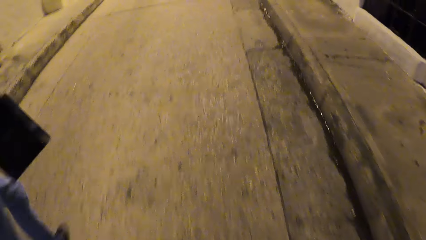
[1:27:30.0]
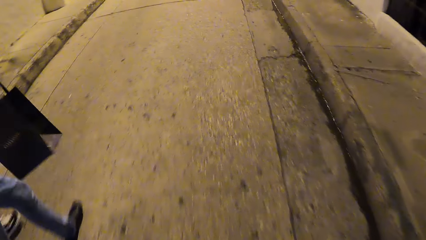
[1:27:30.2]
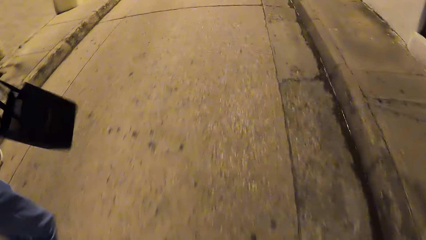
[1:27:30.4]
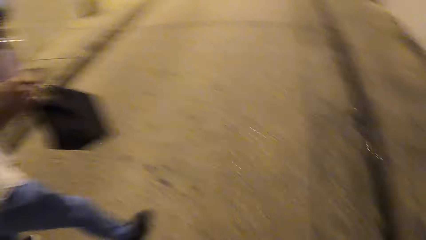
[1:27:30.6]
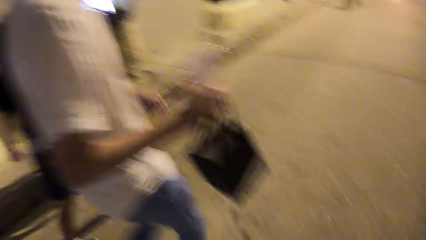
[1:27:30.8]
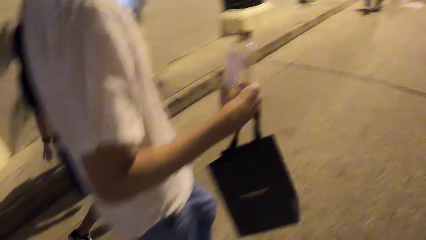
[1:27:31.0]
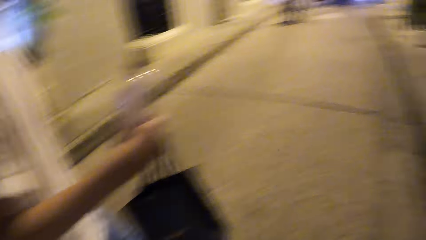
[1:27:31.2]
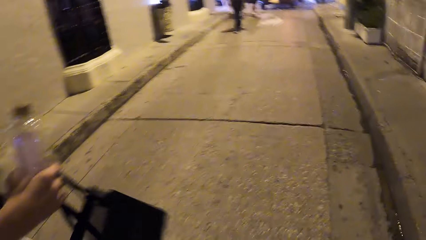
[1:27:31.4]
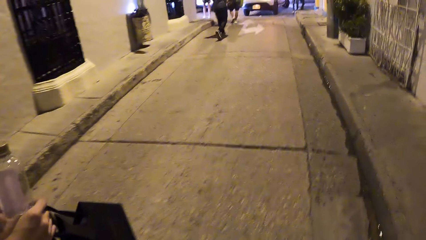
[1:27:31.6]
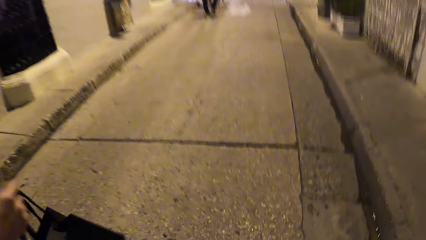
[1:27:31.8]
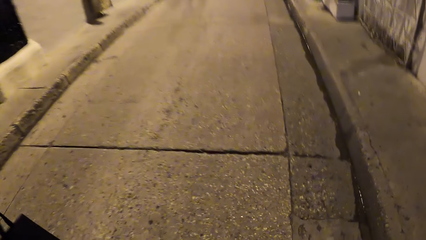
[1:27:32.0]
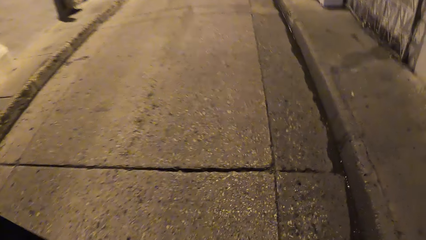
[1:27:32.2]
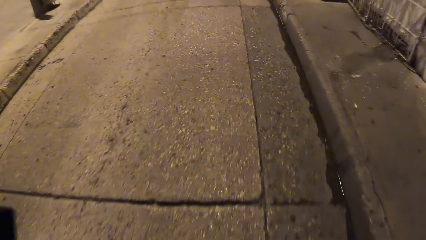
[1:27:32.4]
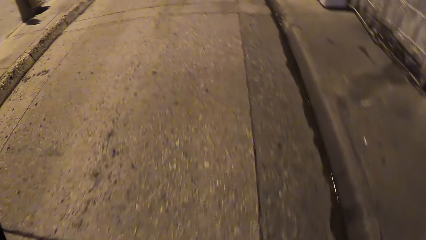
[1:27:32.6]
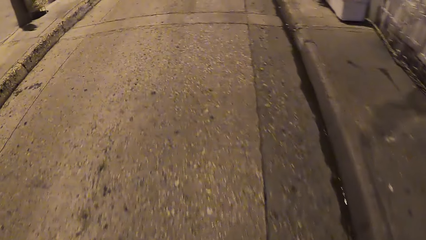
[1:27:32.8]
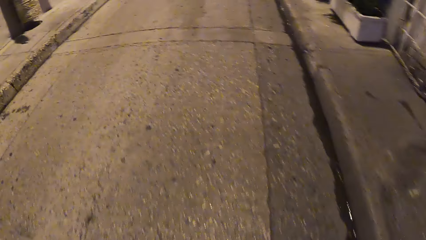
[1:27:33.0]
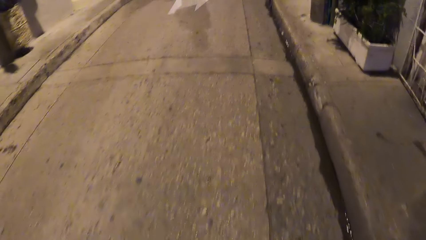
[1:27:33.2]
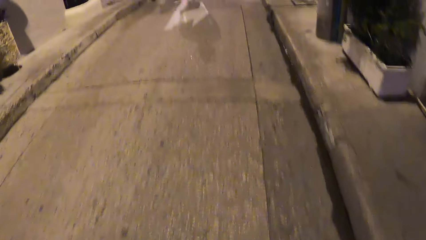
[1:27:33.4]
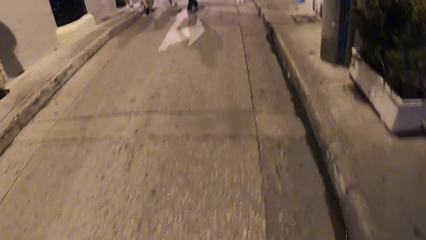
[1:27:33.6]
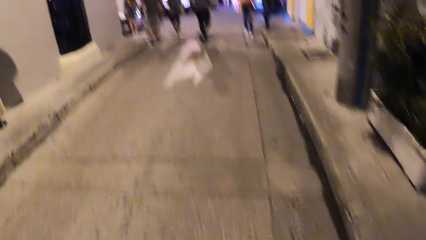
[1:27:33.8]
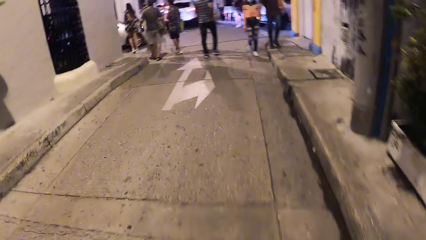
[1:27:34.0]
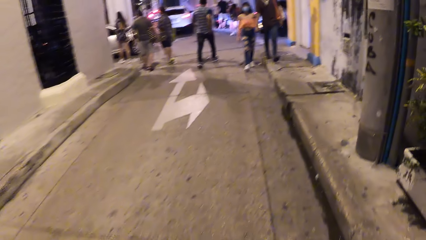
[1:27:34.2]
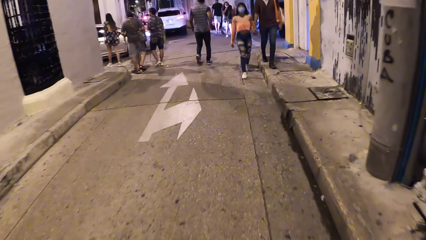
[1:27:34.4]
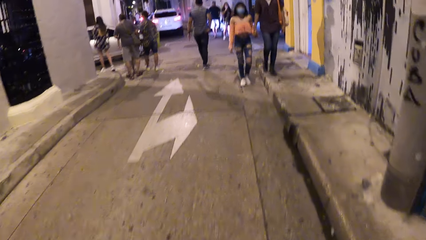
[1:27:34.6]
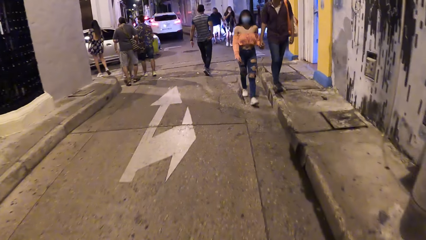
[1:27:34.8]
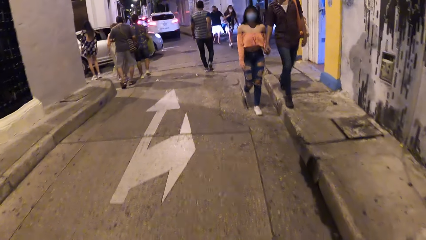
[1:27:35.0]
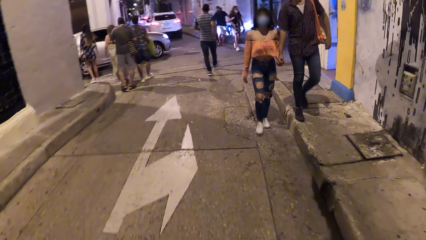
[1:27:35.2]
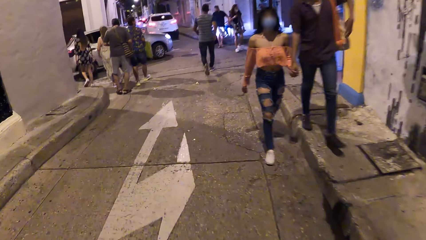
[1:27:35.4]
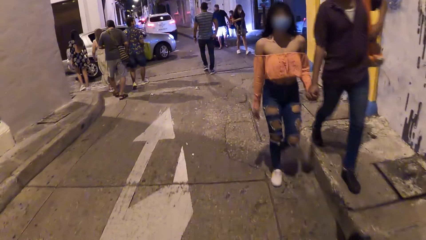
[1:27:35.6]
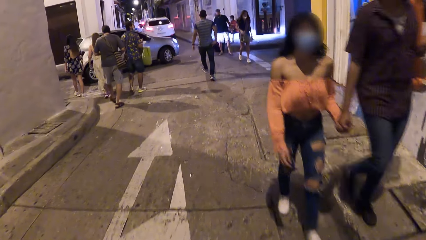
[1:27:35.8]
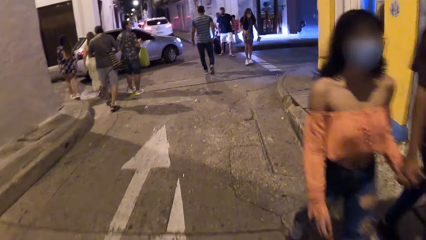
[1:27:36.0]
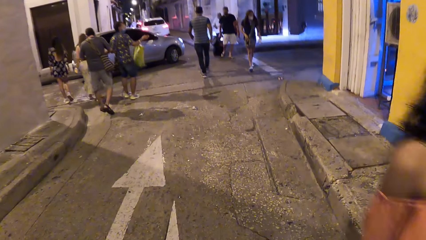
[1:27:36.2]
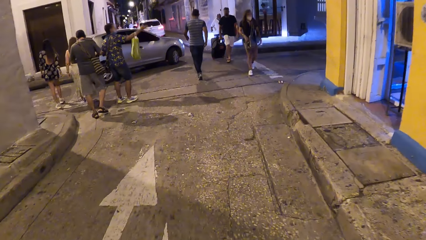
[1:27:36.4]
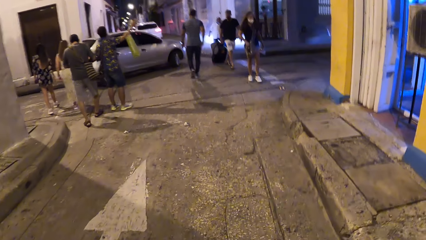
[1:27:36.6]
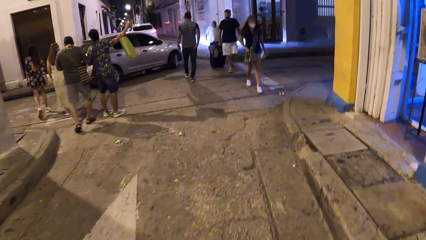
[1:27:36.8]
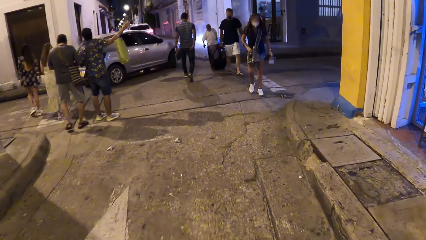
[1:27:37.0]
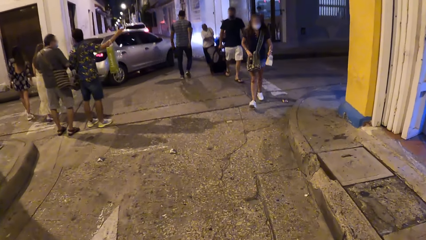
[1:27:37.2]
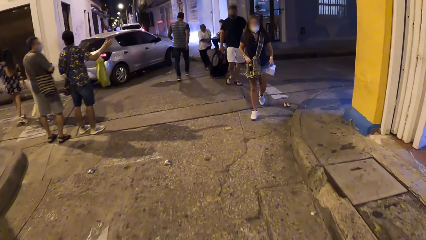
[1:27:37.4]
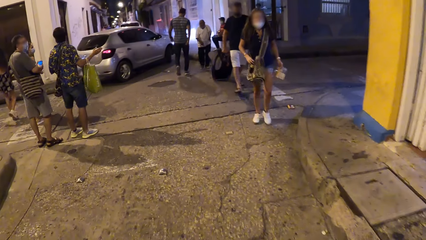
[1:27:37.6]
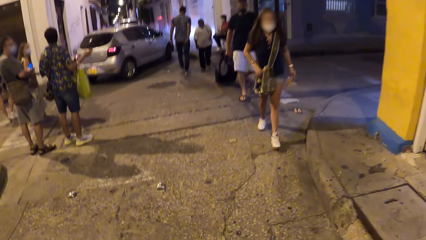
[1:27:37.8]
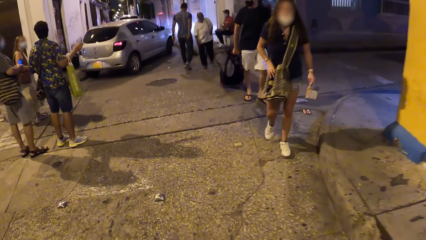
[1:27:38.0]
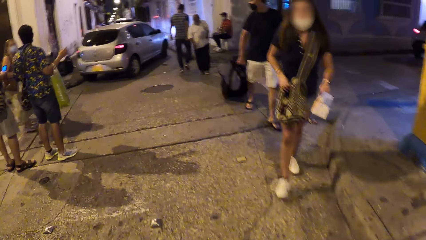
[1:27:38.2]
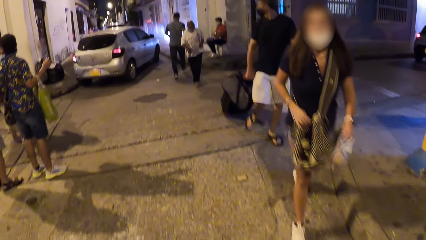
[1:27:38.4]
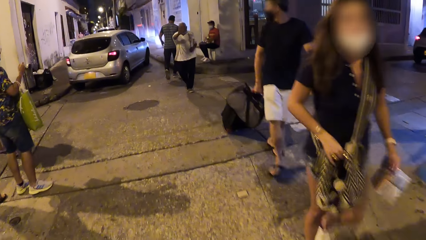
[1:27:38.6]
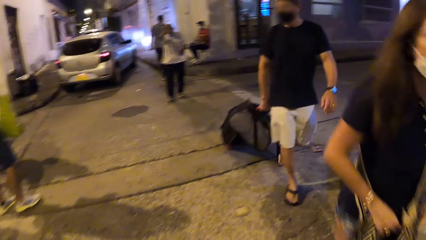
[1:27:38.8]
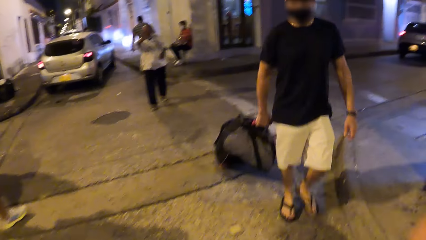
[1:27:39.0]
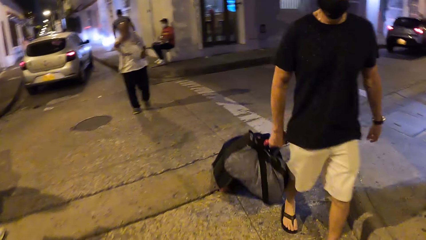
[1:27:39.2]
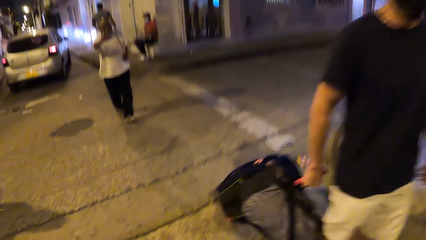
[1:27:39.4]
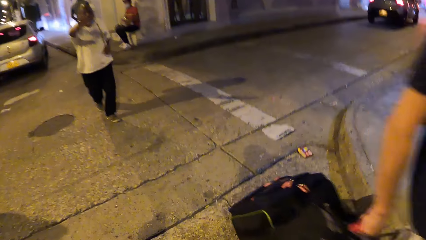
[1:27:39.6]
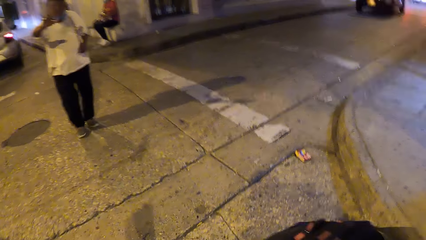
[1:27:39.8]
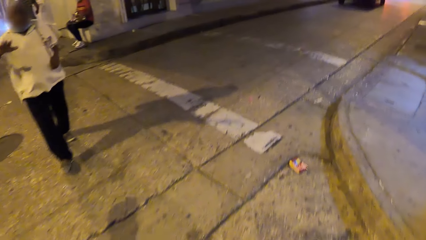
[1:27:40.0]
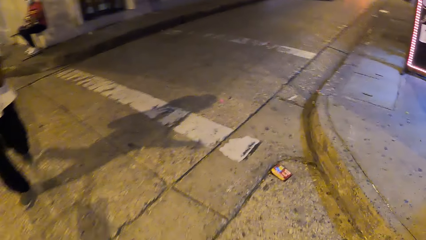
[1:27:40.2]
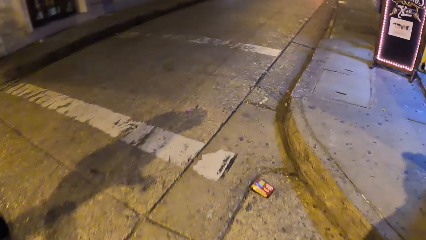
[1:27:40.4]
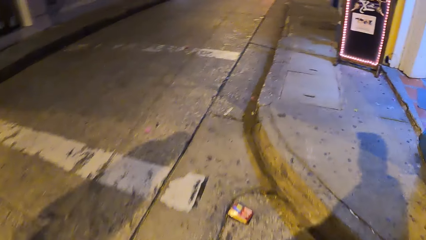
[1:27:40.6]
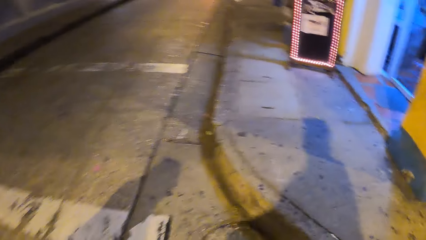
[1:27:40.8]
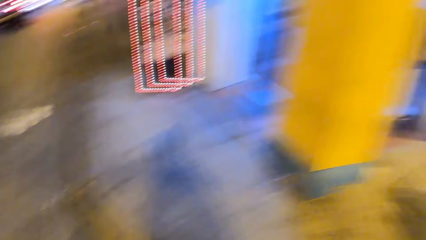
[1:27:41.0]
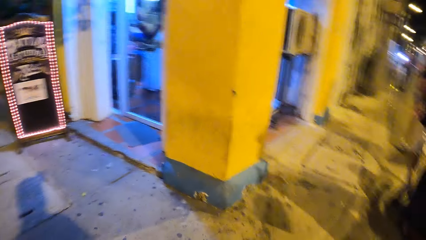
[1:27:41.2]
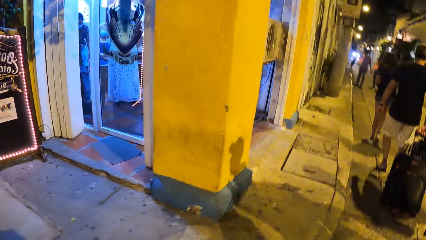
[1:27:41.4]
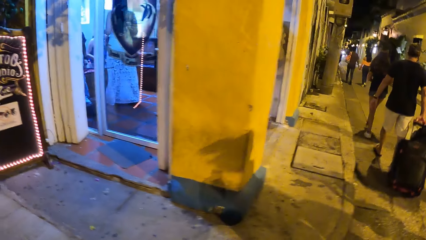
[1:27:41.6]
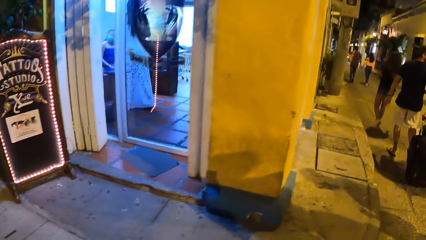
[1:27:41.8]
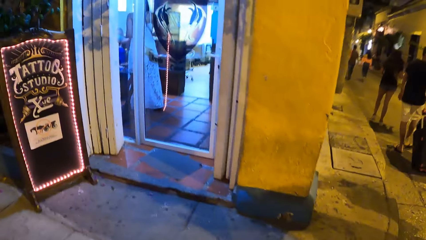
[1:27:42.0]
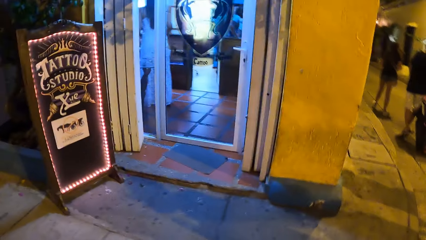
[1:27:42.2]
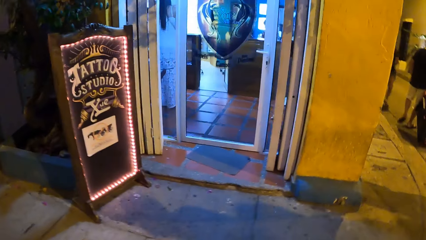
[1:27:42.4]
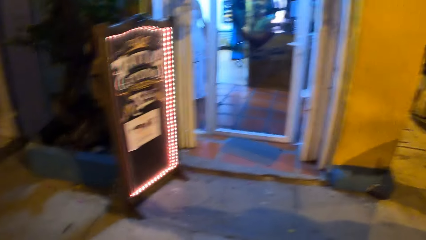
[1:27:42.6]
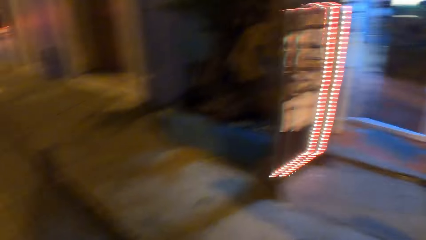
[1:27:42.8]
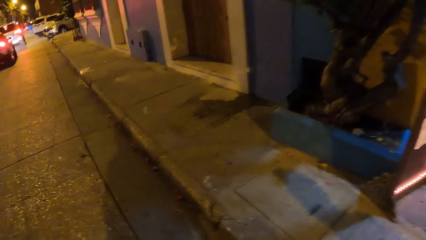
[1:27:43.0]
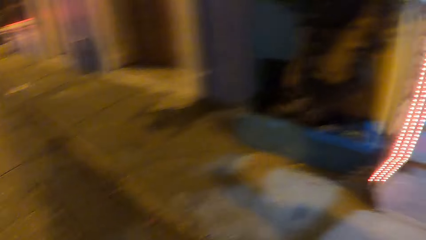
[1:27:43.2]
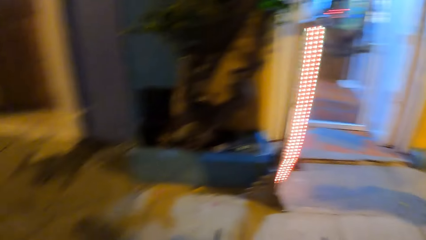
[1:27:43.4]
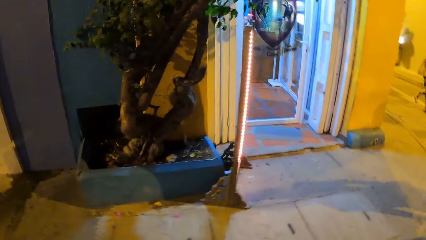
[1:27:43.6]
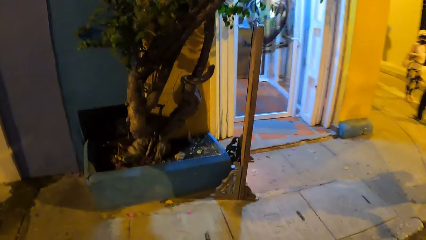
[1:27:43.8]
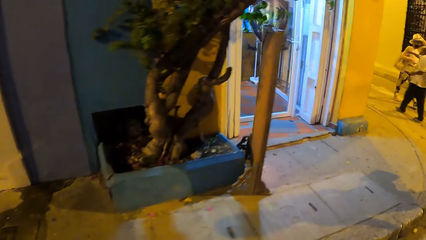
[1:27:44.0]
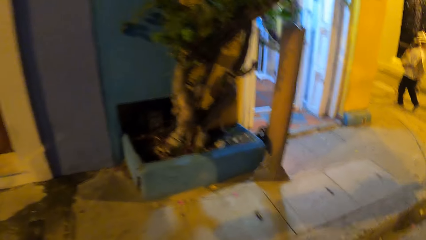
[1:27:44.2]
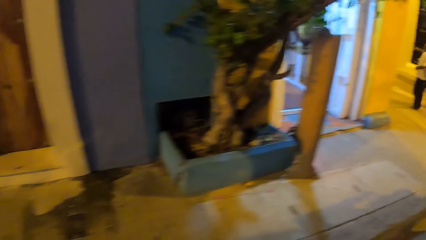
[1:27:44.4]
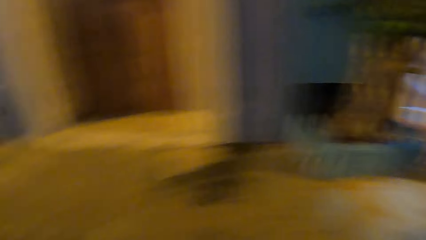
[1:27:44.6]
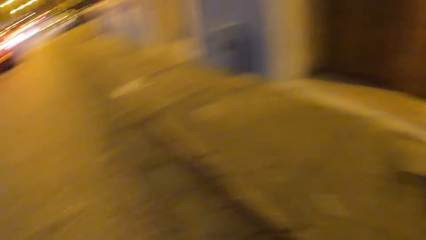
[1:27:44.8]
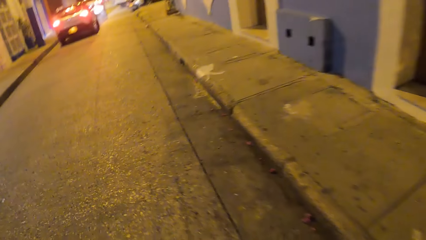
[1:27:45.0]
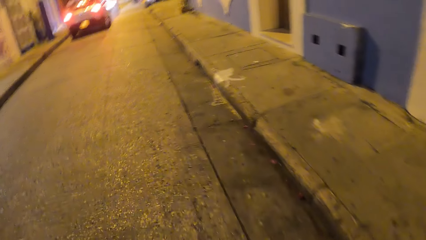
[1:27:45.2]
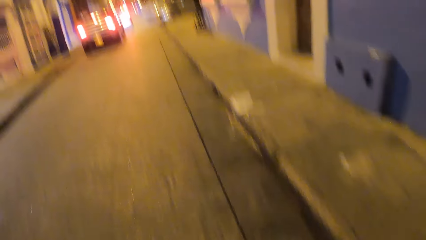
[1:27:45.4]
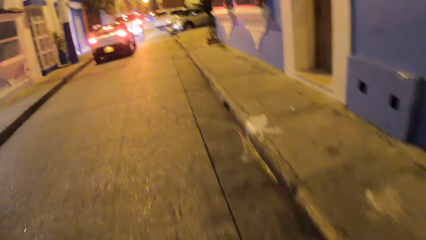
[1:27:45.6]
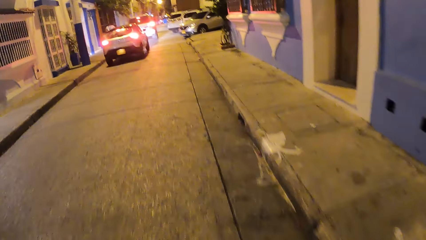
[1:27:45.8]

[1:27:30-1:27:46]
The camera wearer looks around. They walk around.
